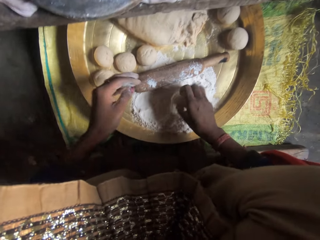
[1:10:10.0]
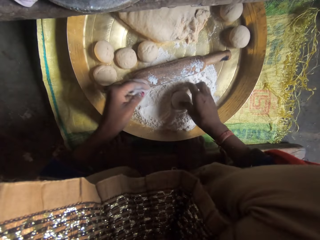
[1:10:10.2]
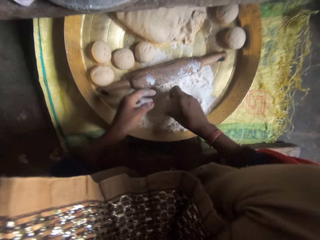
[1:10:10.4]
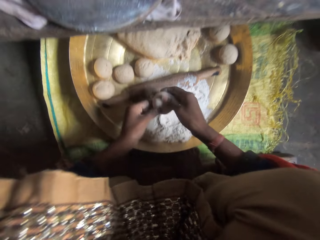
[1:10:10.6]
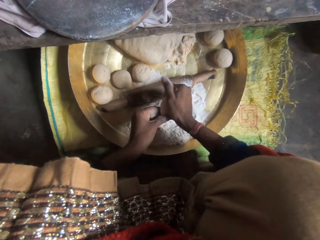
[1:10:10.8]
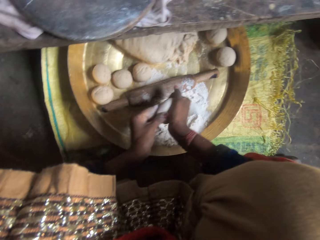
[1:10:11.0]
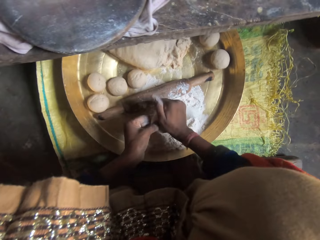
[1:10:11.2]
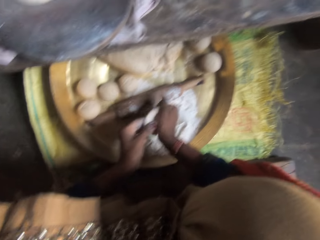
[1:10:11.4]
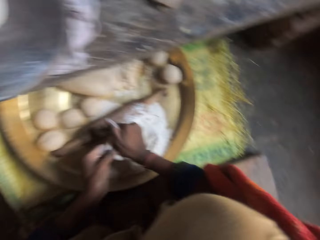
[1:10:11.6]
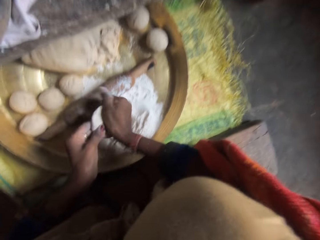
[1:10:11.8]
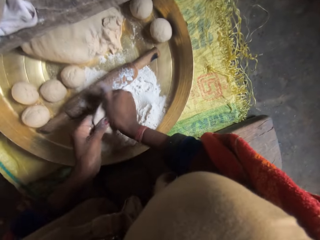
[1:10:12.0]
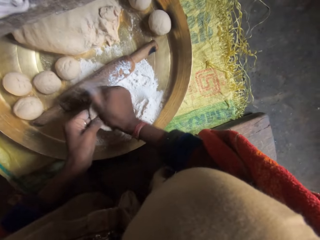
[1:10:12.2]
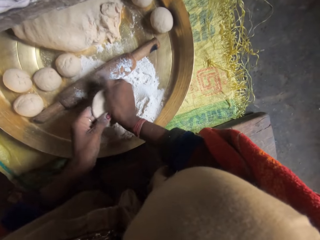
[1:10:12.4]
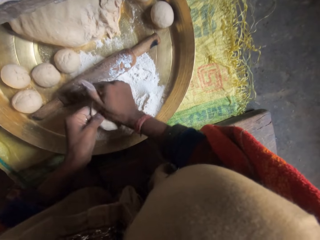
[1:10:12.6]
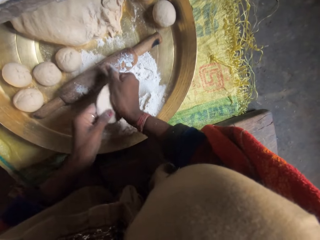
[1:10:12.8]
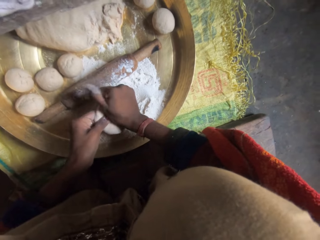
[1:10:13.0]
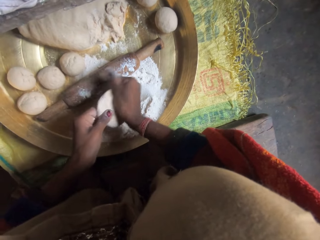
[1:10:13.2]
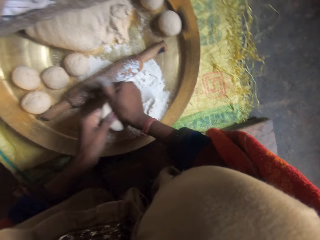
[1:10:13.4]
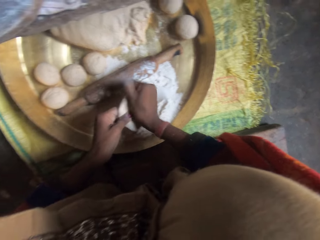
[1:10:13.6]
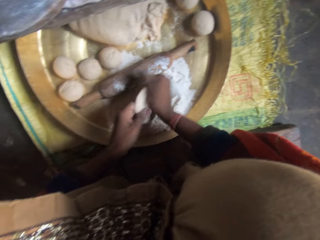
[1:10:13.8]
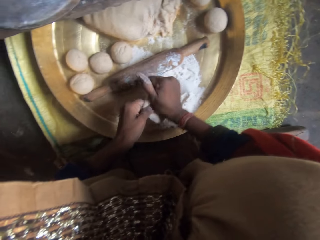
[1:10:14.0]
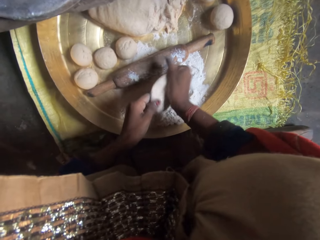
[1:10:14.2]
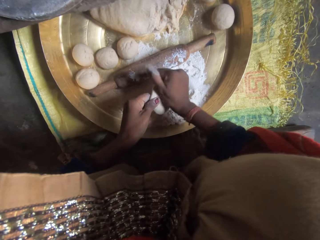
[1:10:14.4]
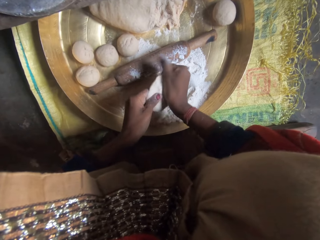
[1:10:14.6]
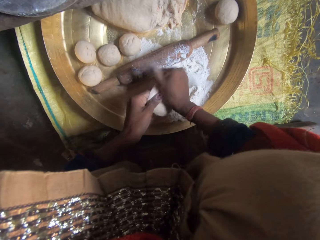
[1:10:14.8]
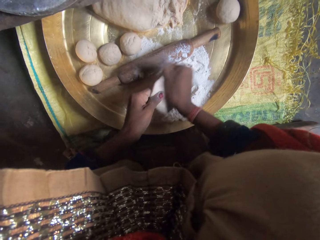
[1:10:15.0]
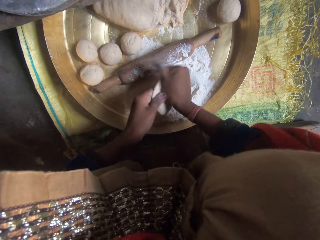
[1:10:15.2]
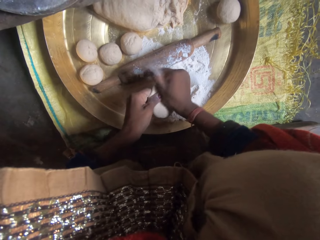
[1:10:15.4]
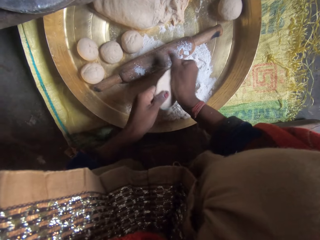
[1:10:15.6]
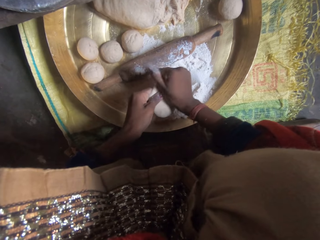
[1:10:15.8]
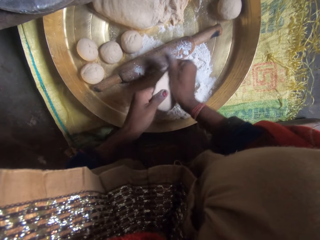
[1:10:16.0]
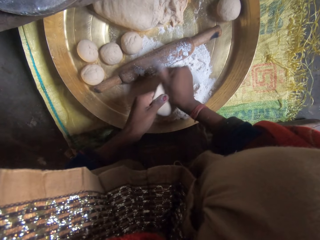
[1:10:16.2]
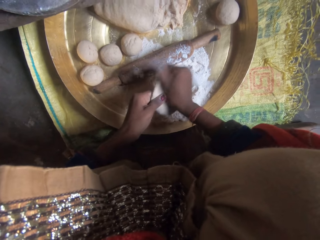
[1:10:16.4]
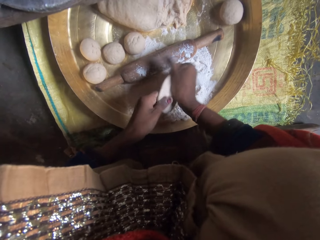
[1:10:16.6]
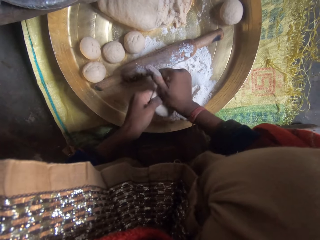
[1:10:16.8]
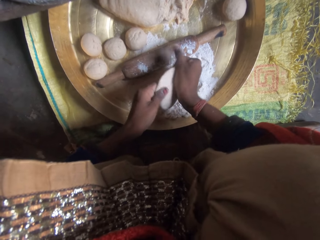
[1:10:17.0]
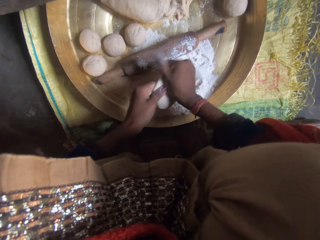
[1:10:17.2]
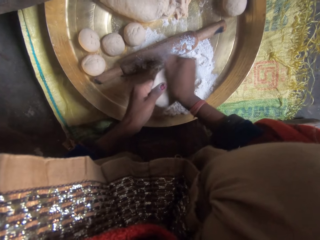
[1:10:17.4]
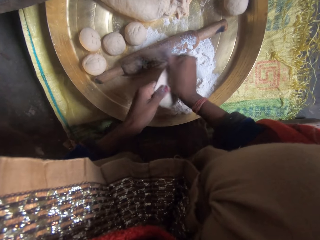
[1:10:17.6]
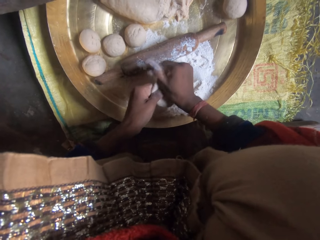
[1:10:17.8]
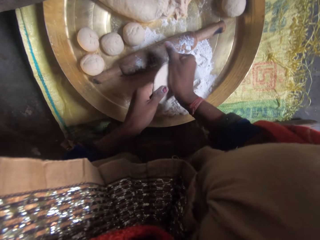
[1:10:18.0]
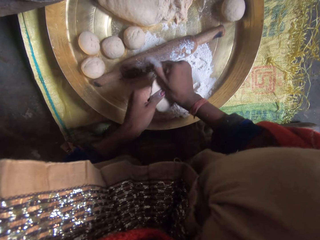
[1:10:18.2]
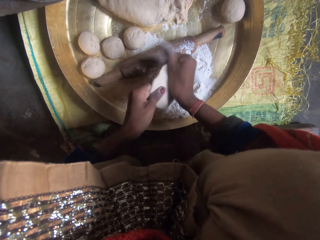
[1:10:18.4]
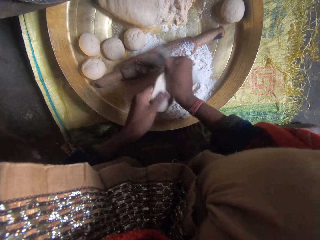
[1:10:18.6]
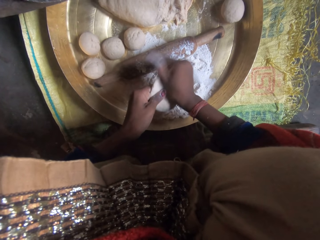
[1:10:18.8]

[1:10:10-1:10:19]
The camera wearer rolls another dough in the flour. She applies flour on the dough. She flattens the dough with her hand. She molds a piece of dough with flour with her hands.

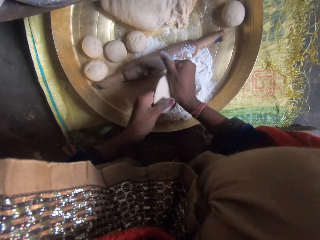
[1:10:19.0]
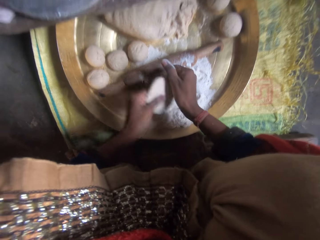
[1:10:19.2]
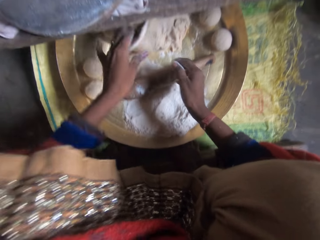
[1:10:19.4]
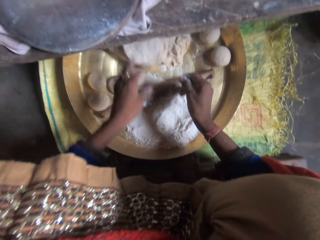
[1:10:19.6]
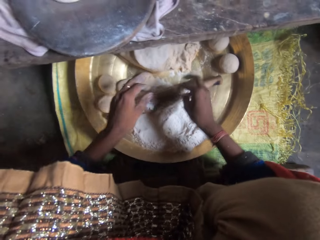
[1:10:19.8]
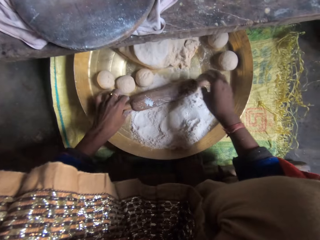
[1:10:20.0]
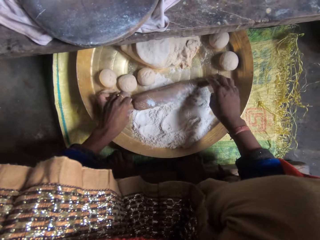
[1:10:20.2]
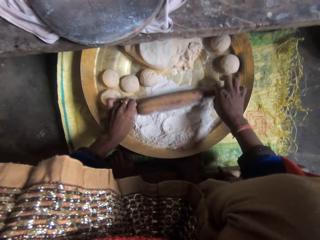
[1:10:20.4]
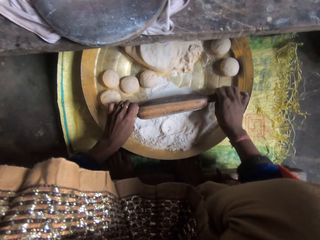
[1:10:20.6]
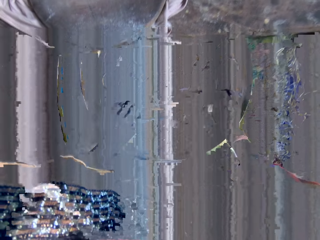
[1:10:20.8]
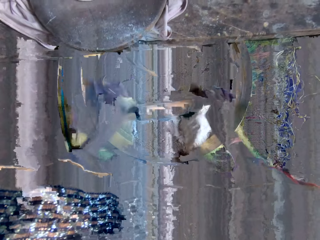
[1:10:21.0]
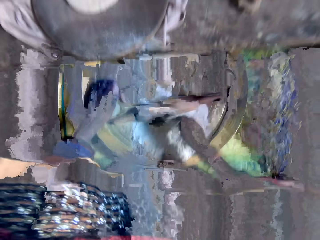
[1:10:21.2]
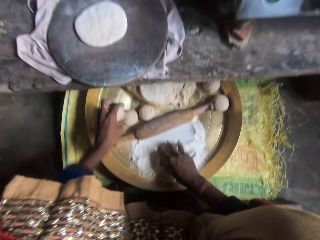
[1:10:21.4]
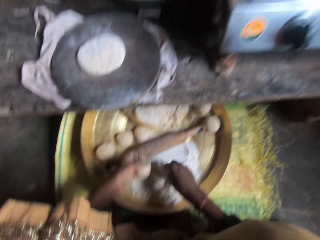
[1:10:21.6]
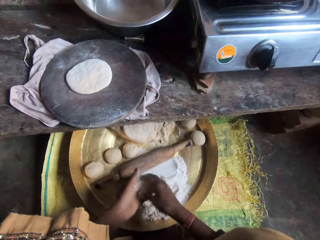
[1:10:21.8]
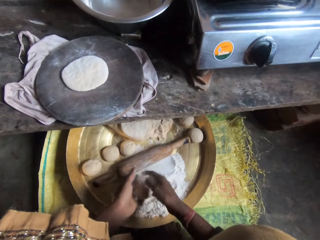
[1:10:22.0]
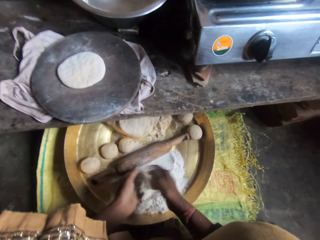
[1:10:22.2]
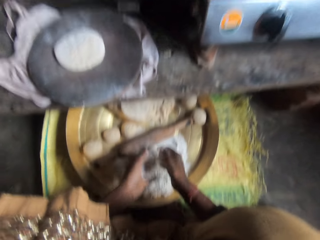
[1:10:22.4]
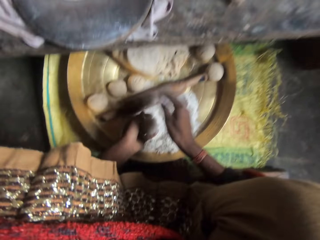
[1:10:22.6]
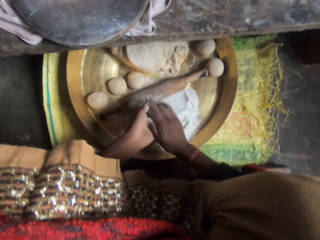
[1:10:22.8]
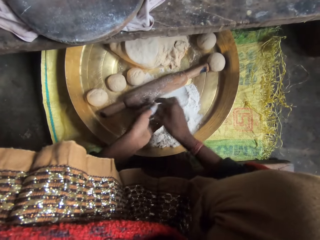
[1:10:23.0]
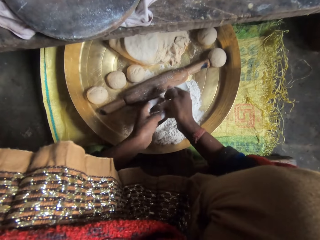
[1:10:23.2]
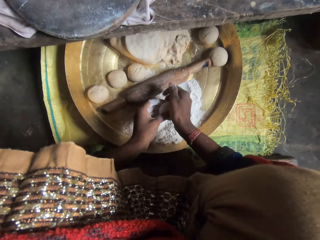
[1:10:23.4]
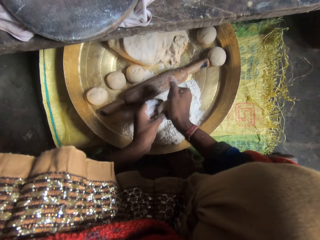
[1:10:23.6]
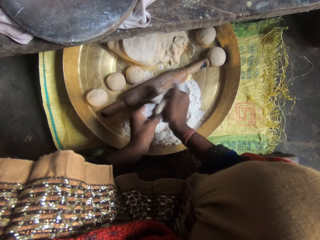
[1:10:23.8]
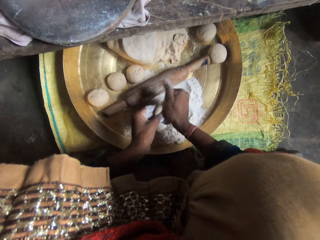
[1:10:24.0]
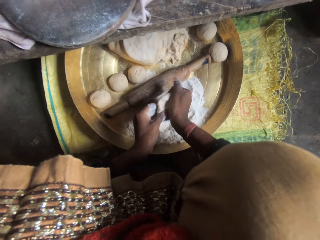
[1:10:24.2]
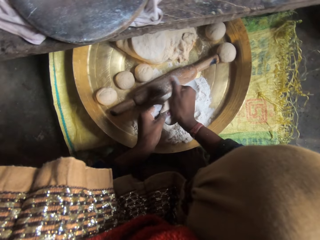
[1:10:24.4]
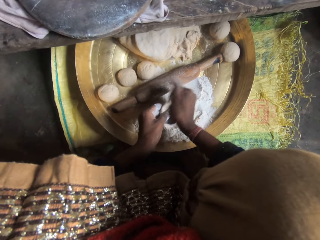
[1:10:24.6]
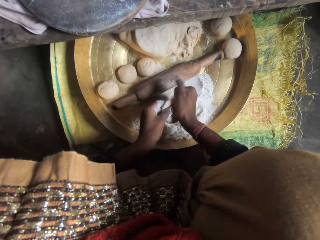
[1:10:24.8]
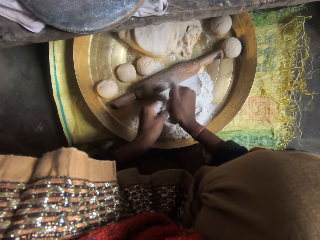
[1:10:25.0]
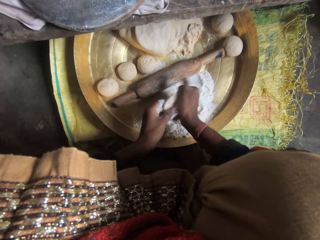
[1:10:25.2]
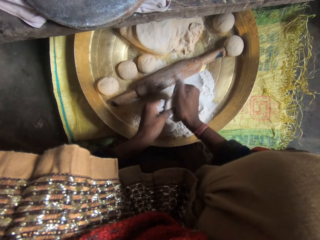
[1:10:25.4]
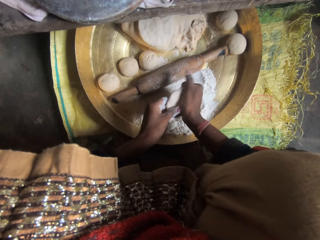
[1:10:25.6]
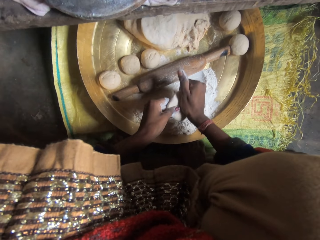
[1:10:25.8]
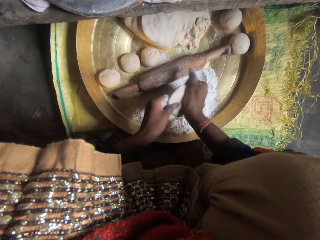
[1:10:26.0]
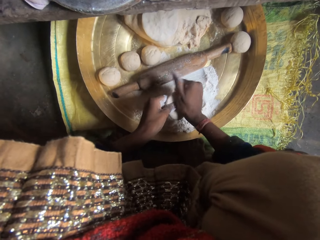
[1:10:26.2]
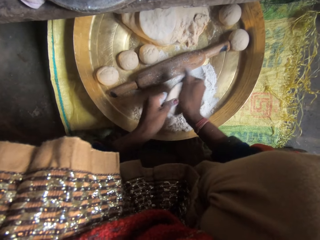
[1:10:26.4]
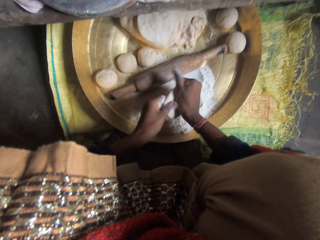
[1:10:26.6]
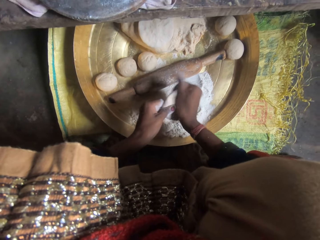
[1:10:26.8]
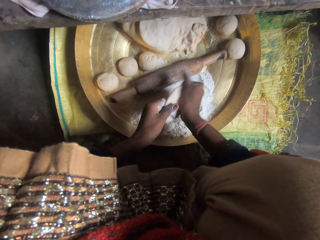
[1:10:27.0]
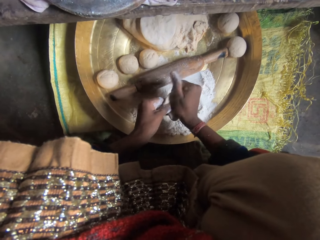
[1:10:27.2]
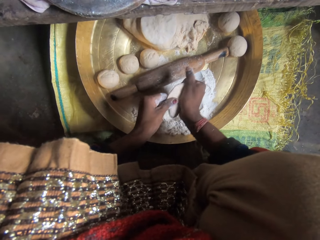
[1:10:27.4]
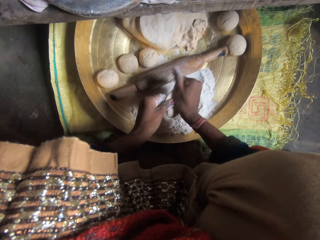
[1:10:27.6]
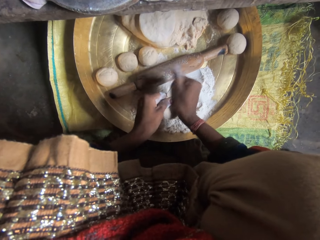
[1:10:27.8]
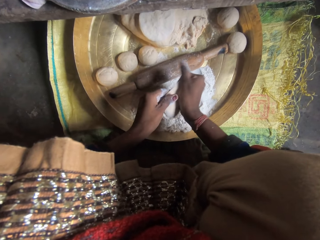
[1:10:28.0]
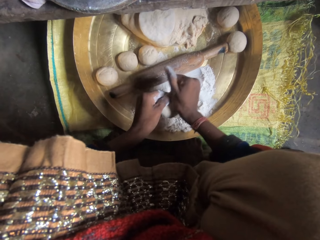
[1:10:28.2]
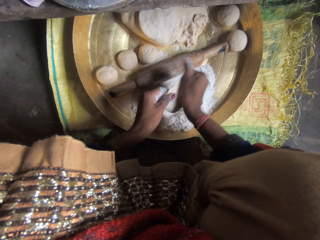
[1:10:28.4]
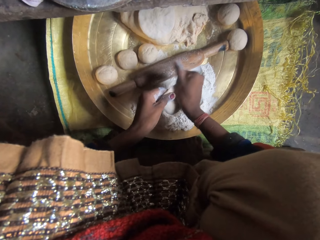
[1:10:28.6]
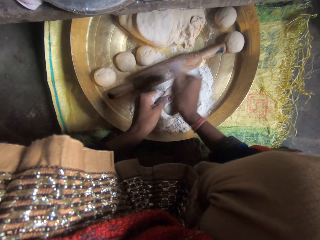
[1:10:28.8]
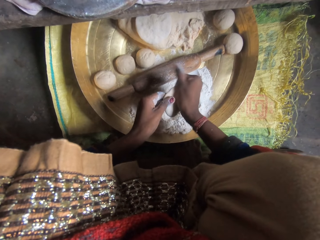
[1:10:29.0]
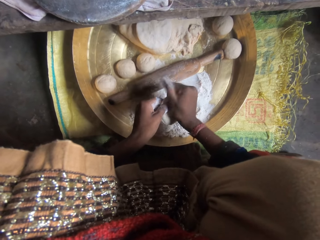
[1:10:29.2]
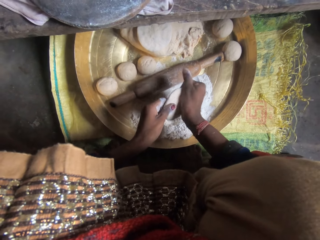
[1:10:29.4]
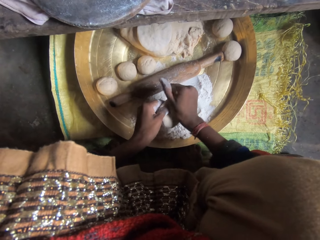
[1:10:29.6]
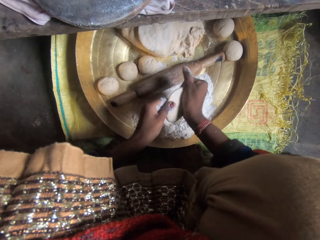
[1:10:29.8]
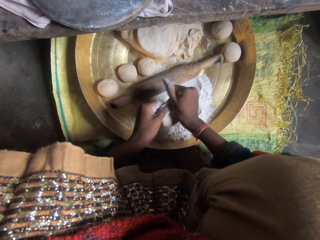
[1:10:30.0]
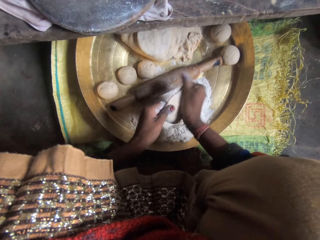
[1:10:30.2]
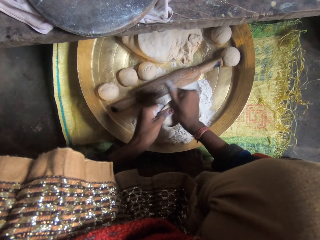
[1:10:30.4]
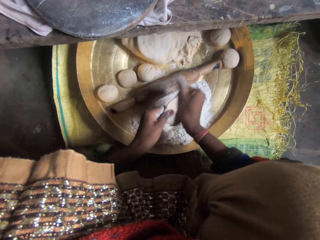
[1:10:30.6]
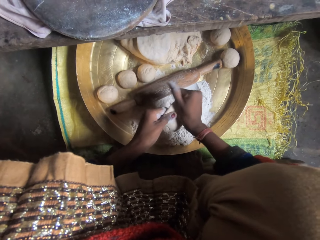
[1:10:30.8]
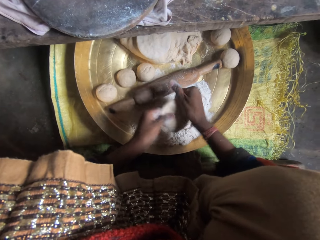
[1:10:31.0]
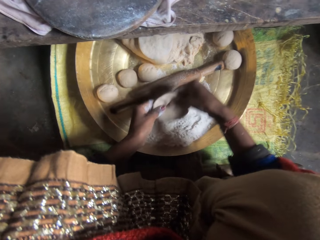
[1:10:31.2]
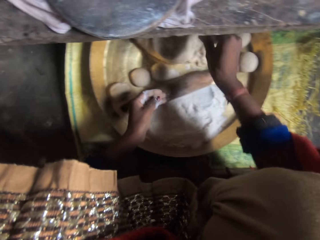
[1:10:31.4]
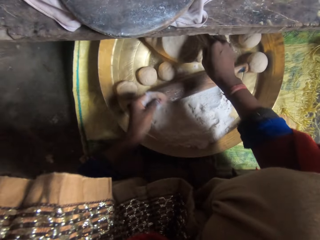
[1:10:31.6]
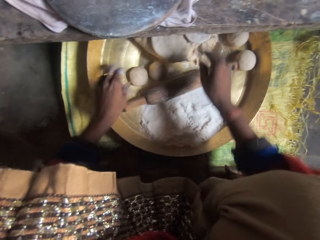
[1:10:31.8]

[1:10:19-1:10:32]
The camera wearer drops the molded dough on top of the dough on the tray. She moves the rolling pin and uses the rolling pin on the flour. She picks up dough from the tray. She applies flour on the dough. She molds a piece of dough with flour with her hands. She flattens the dough with her hand.
